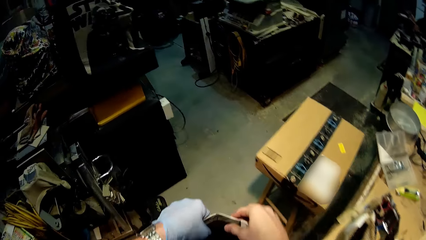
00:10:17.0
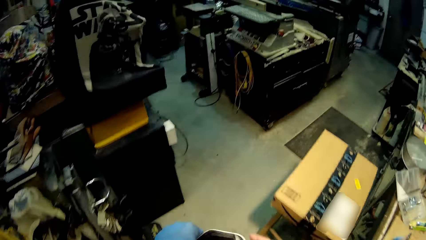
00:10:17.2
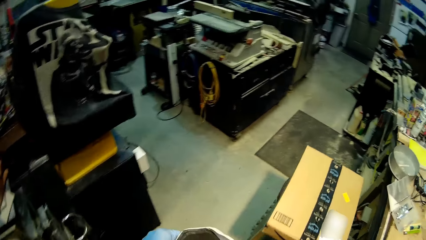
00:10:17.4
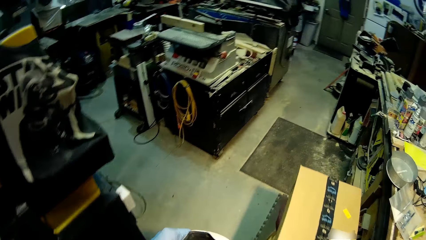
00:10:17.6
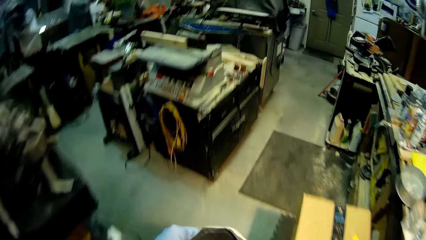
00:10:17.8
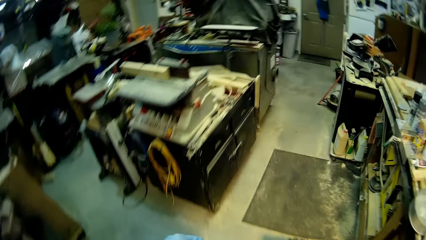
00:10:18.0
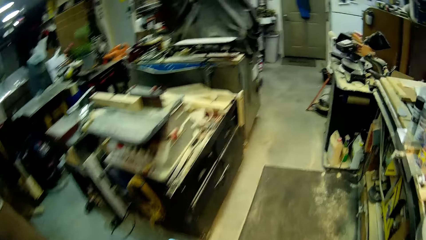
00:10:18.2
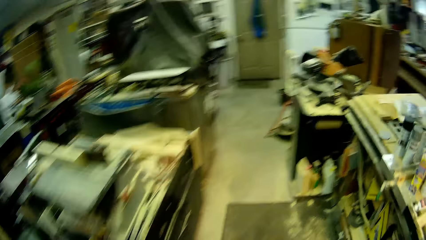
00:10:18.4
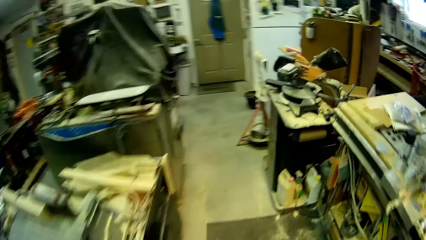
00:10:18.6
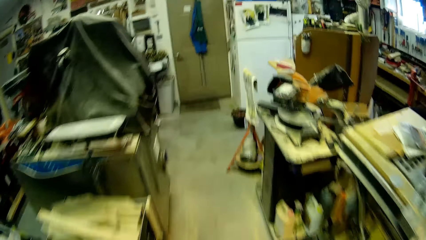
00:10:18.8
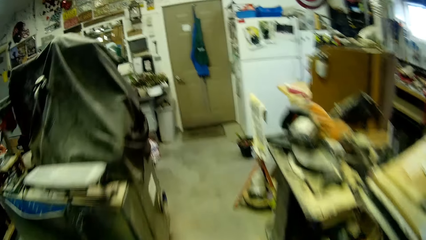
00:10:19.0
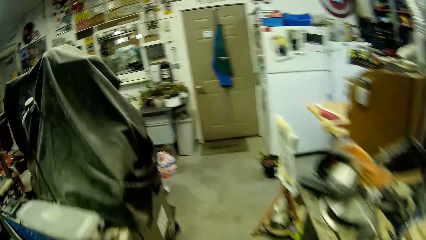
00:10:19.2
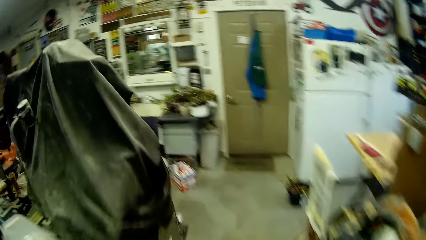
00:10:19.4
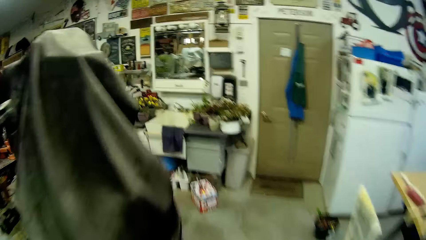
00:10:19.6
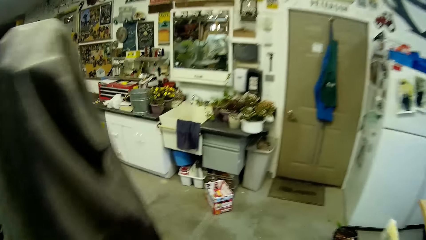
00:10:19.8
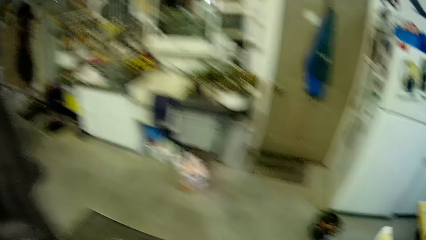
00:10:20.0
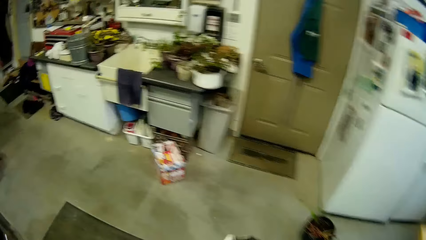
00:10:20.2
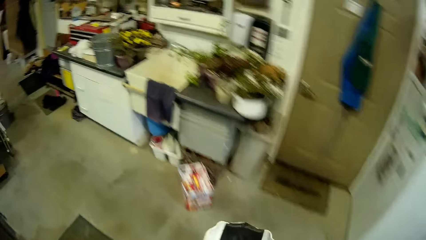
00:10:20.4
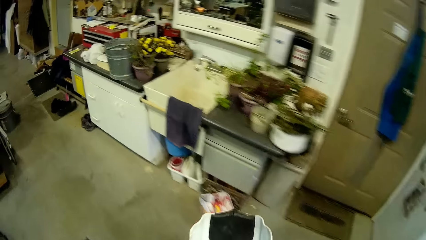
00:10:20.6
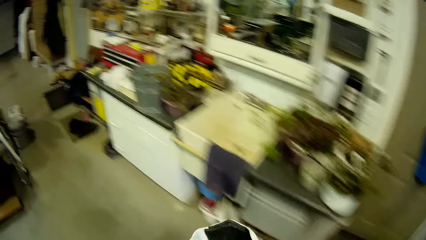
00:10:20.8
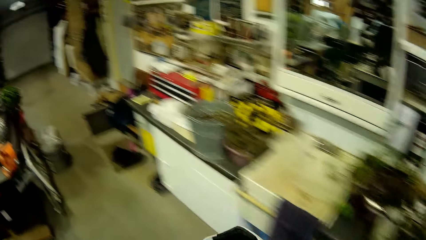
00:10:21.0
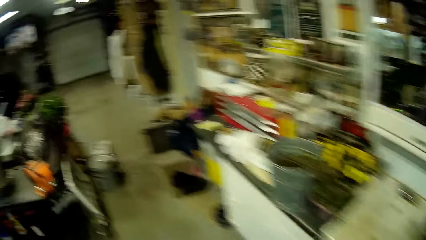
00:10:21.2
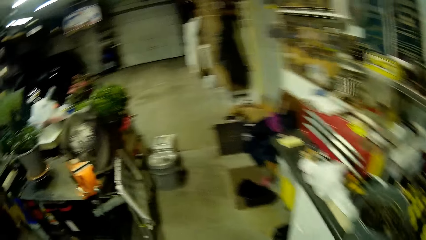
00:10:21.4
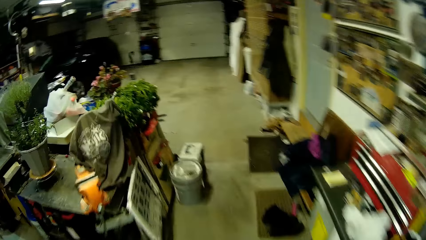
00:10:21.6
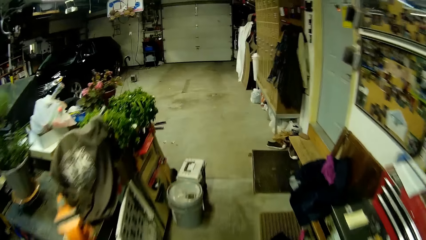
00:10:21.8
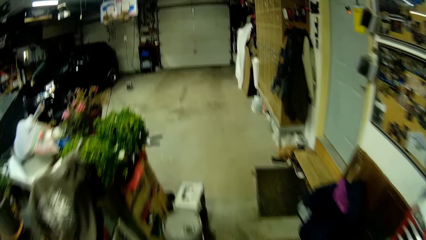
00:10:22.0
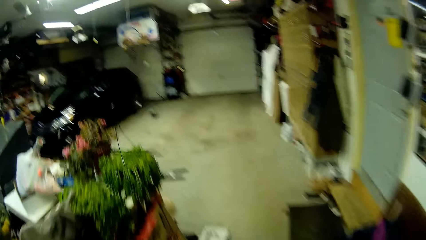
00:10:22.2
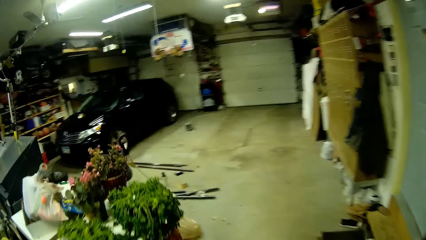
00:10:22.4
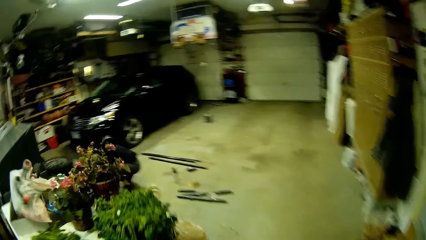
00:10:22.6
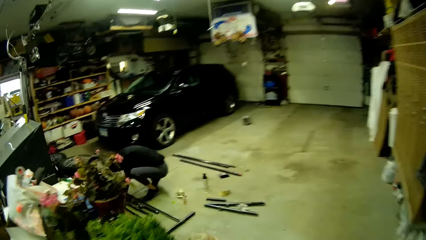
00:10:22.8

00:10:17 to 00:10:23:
The camera wearer walks away from the table towards the woman.

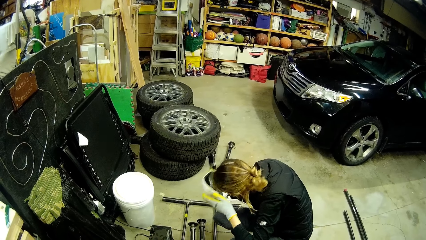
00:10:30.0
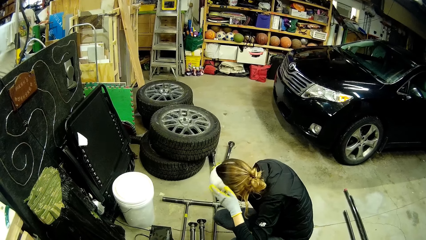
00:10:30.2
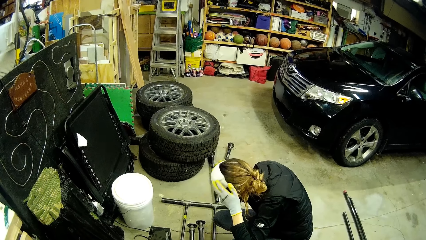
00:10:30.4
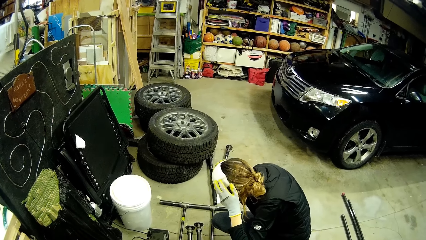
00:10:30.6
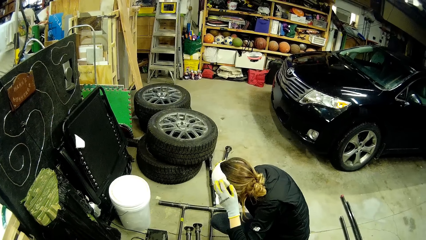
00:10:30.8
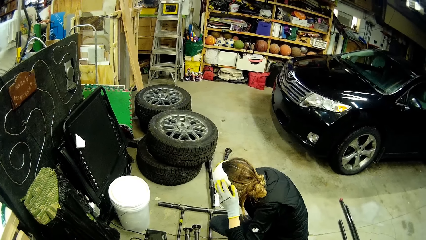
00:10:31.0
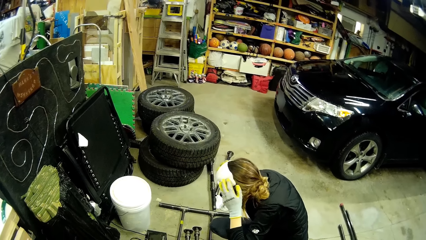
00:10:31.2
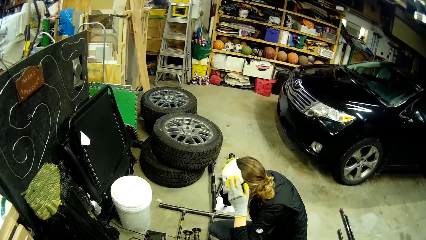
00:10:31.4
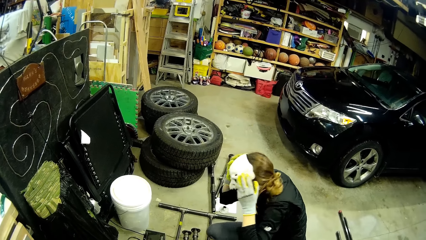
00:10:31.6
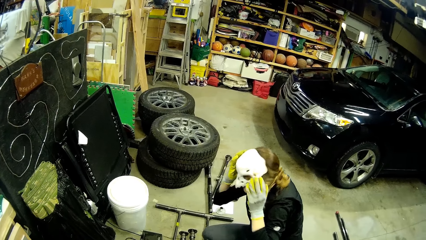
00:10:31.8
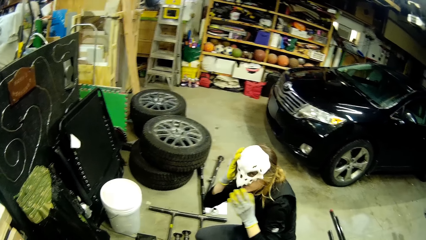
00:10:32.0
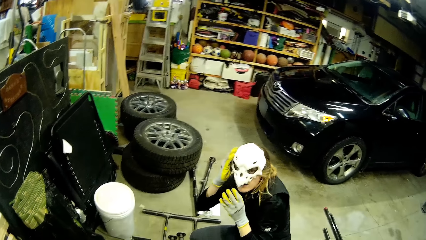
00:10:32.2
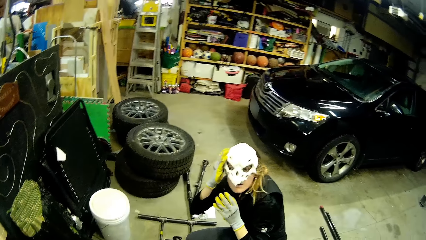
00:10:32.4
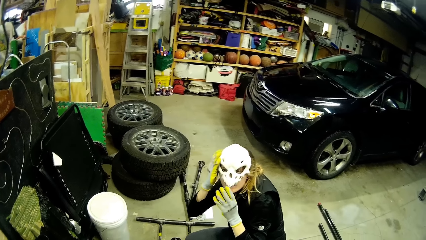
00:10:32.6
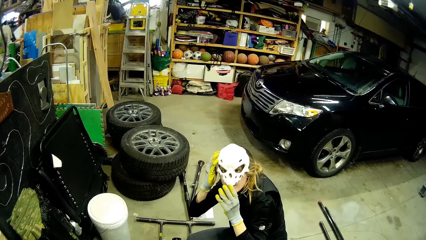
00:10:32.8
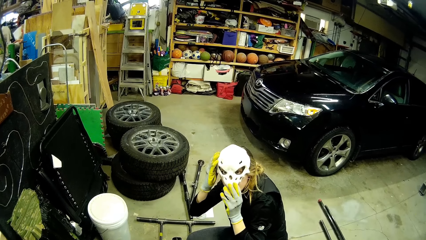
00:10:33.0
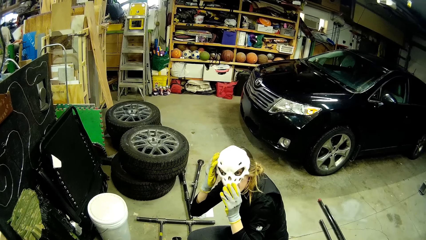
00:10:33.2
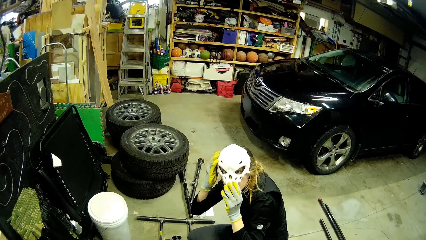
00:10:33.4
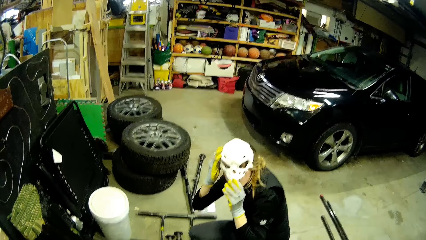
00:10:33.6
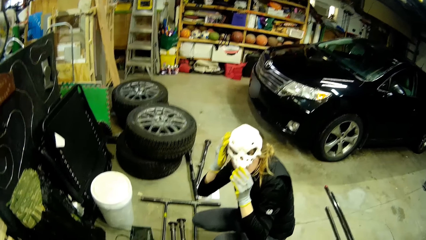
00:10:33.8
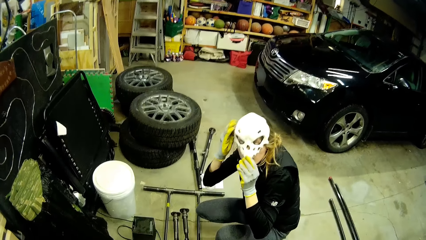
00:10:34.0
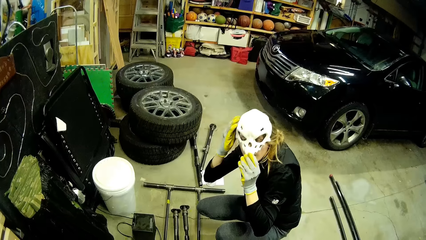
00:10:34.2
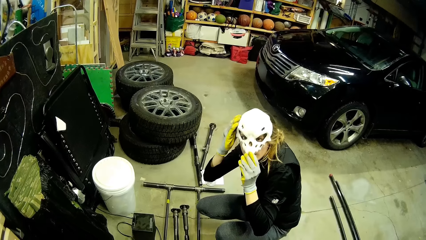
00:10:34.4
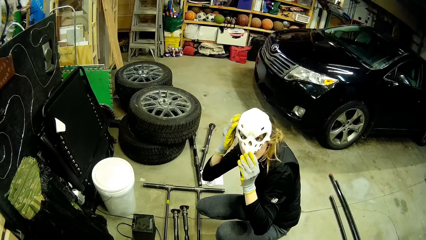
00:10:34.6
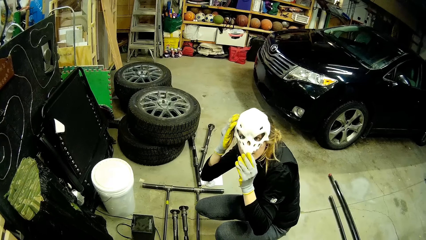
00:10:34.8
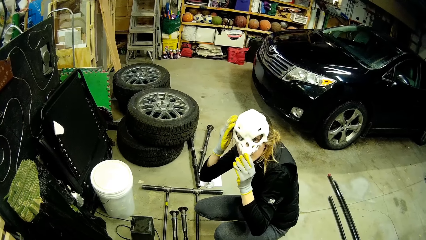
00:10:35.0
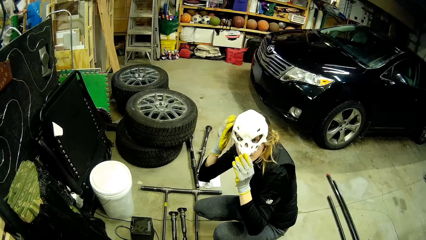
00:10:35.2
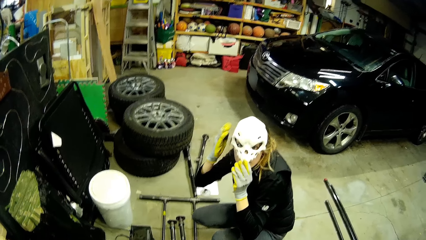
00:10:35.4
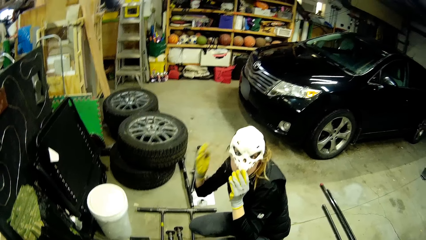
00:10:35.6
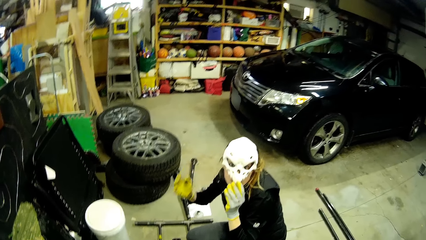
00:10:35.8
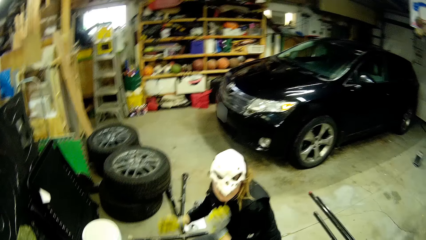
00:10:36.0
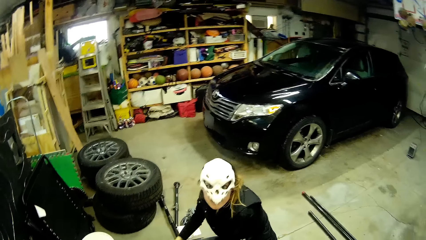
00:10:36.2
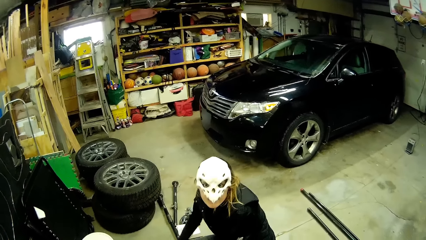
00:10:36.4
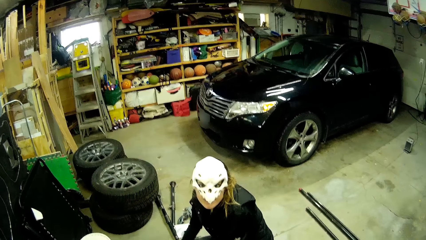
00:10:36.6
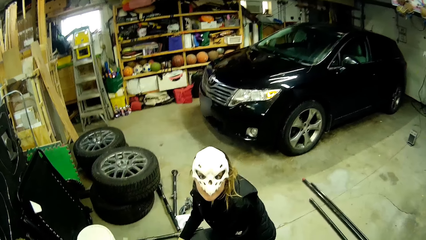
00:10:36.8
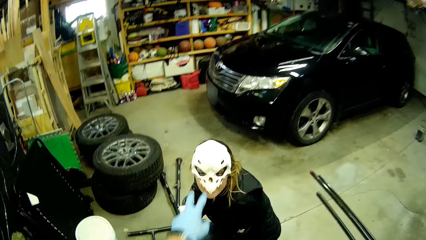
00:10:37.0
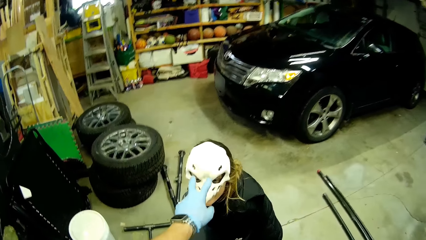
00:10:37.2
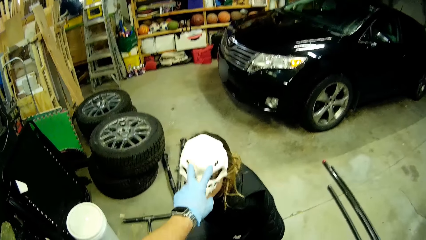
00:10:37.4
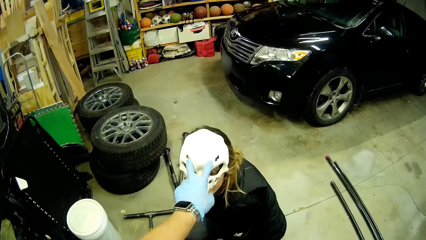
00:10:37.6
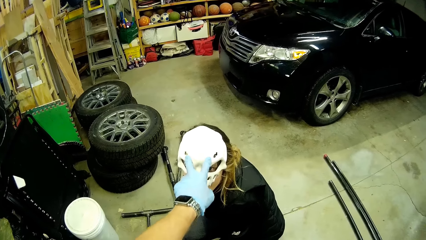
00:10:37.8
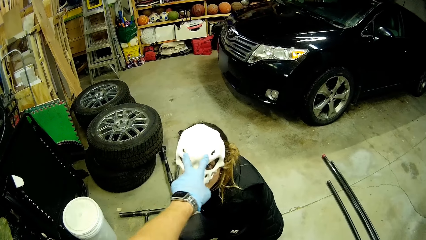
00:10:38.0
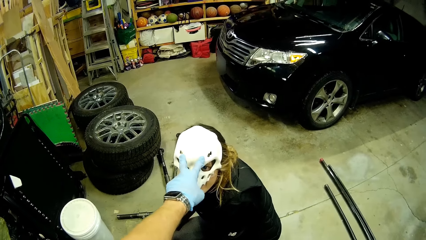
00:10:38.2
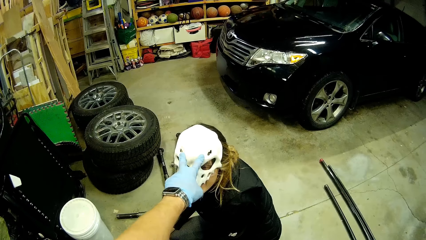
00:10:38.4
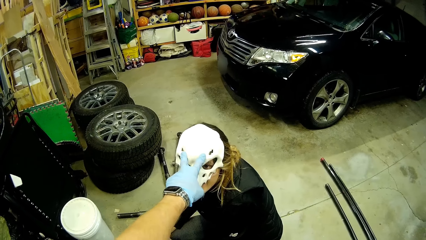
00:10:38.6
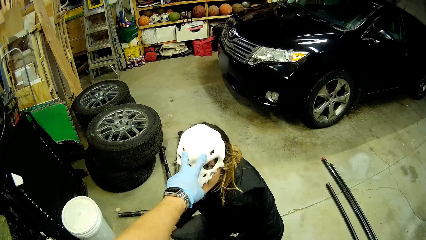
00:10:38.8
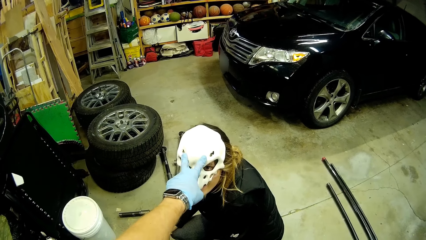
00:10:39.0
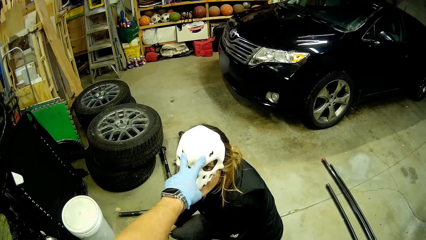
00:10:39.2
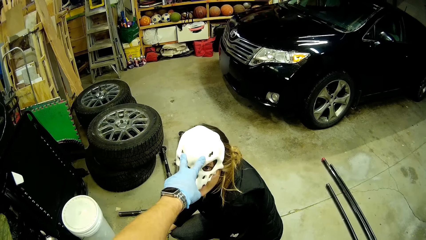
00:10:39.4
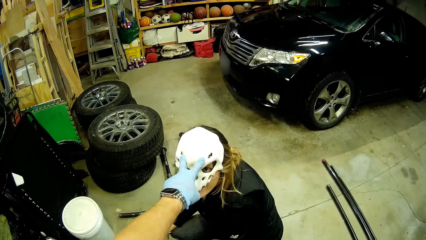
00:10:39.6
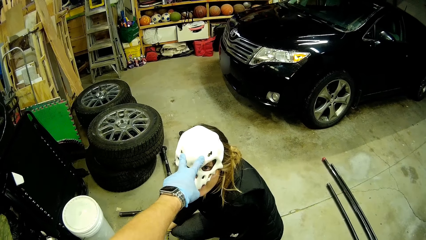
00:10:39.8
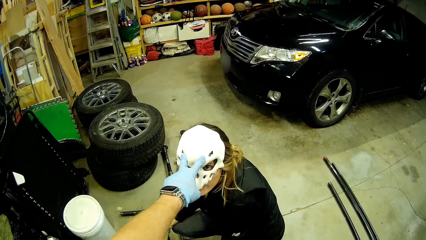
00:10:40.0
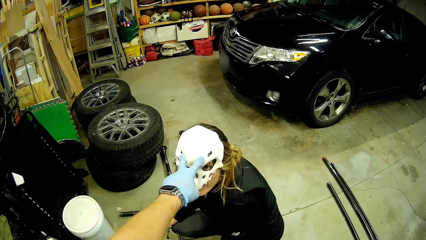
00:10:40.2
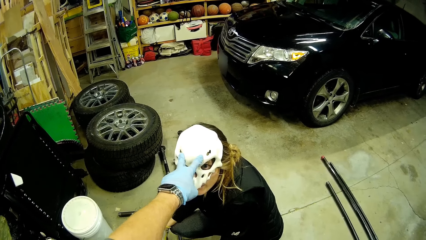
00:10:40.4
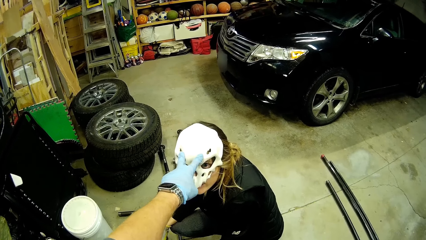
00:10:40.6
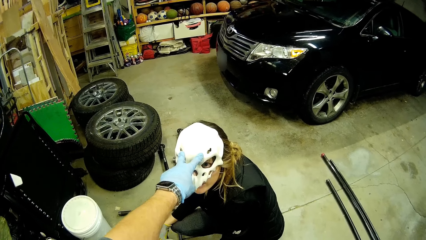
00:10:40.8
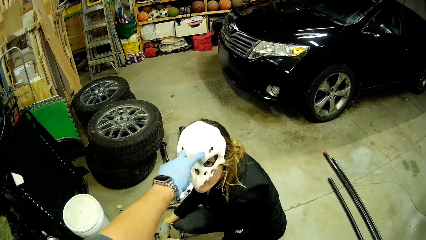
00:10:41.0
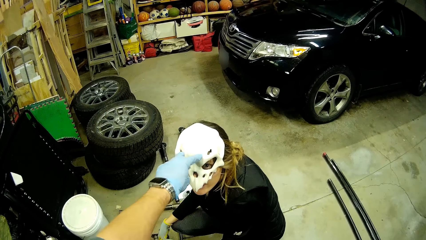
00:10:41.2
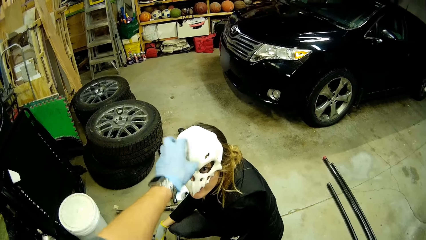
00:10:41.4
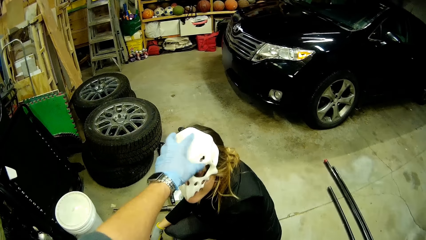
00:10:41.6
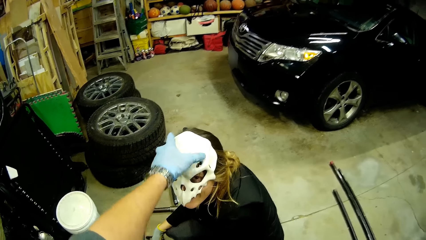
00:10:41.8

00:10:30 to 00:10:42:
The woman wears the white mask on her face with her gloved hands. The camera wearer touches a helmet from the face of the woman. He adjusts the white mask on the woman's face with his left hand.
